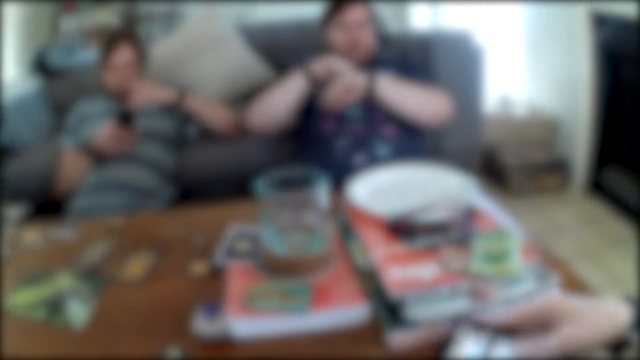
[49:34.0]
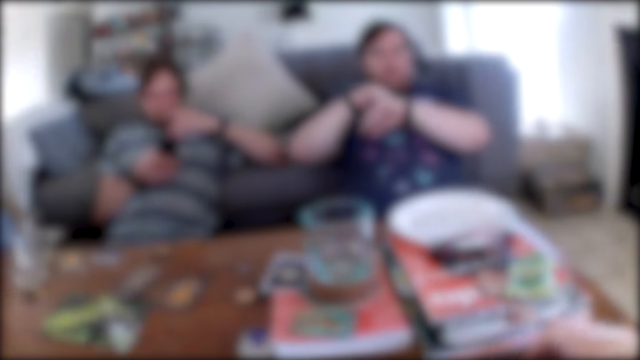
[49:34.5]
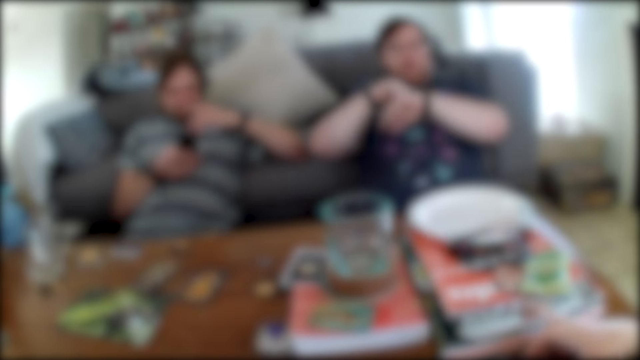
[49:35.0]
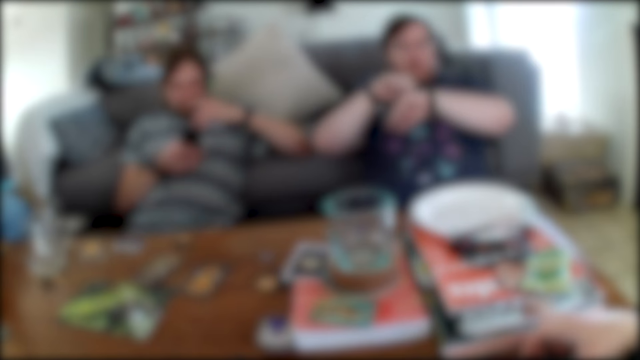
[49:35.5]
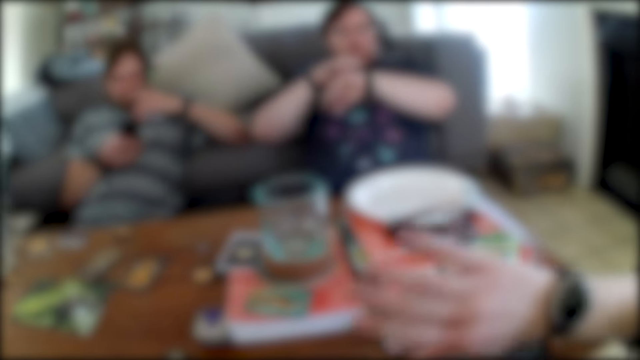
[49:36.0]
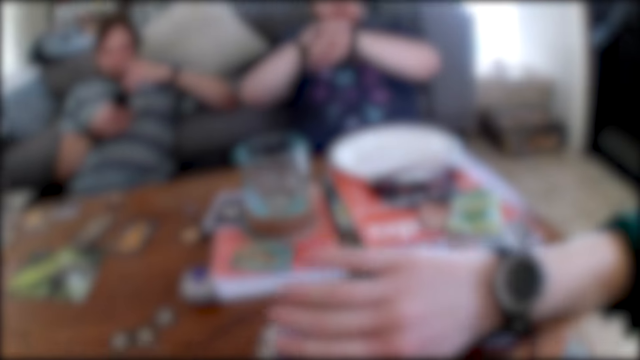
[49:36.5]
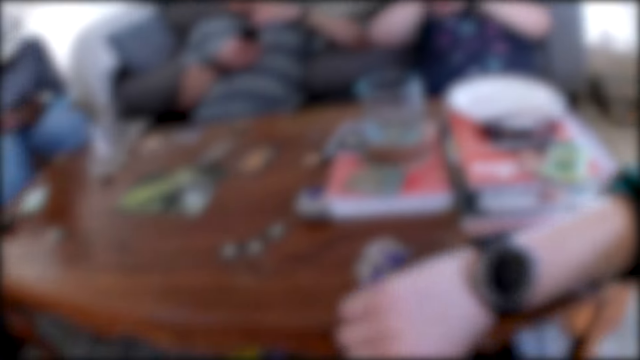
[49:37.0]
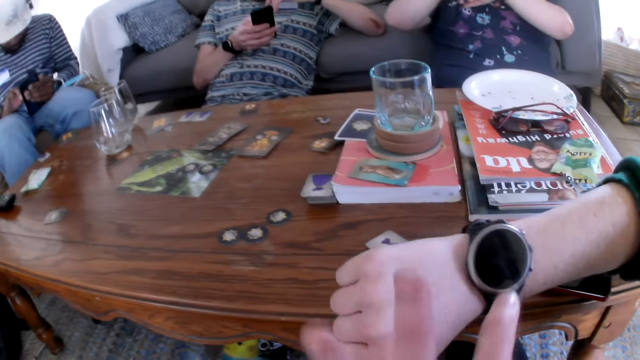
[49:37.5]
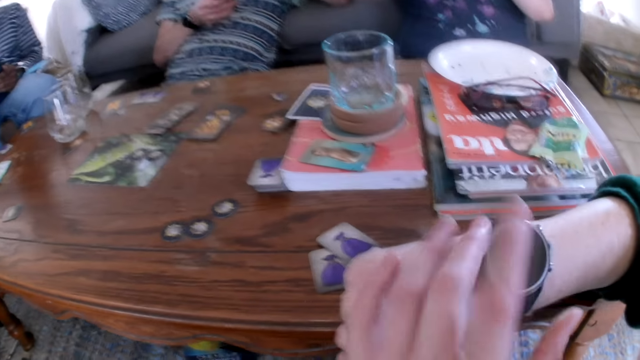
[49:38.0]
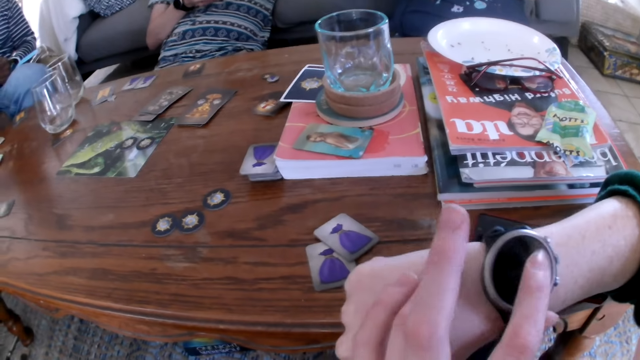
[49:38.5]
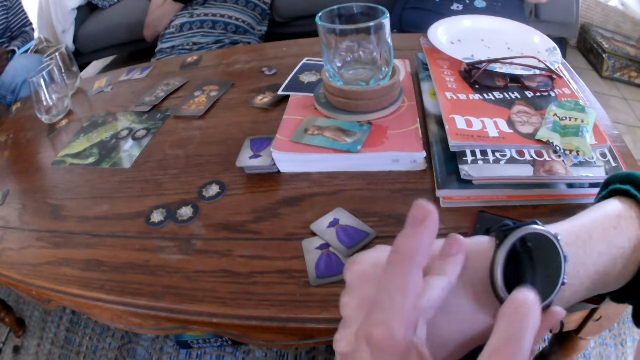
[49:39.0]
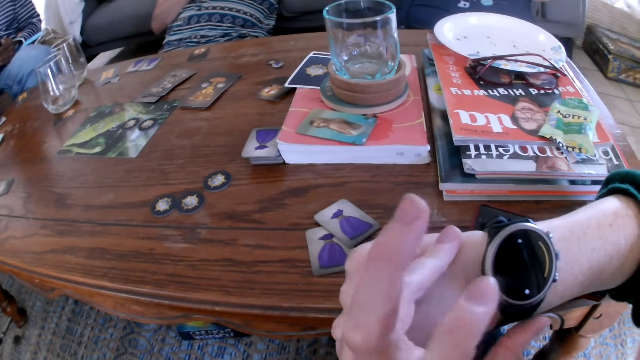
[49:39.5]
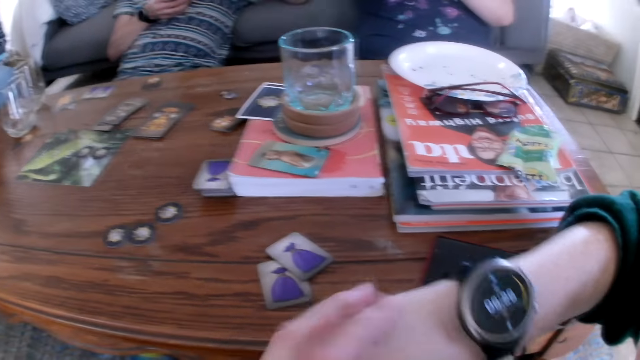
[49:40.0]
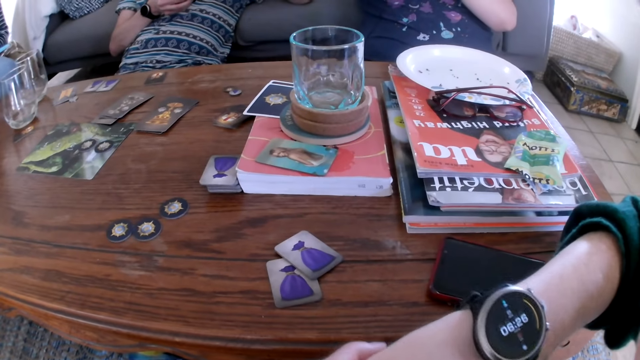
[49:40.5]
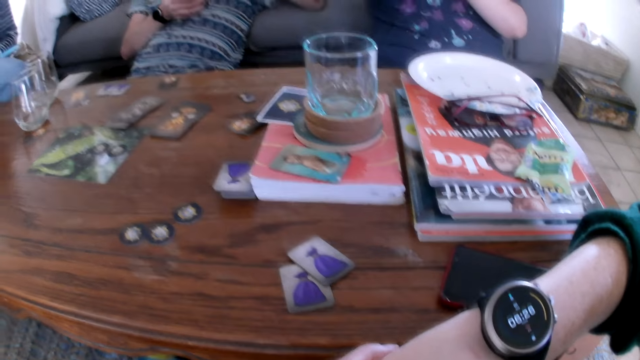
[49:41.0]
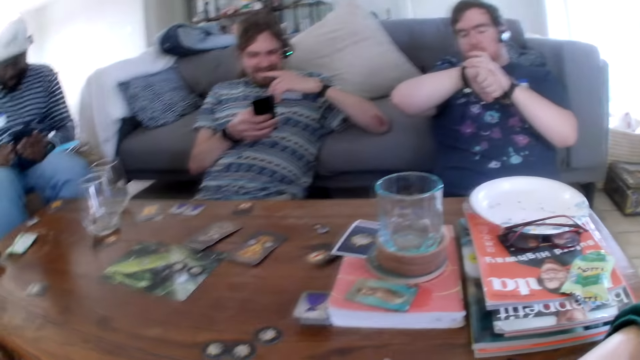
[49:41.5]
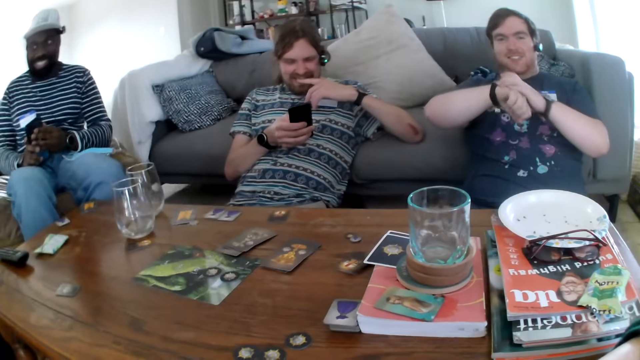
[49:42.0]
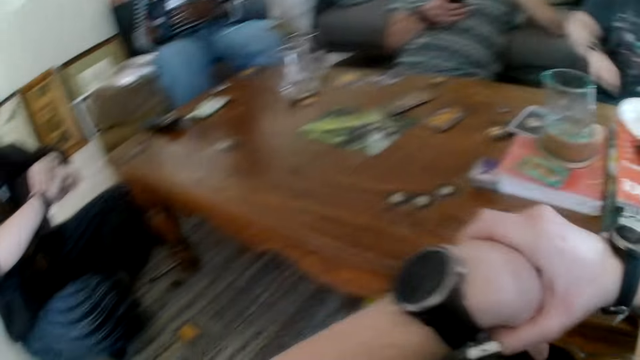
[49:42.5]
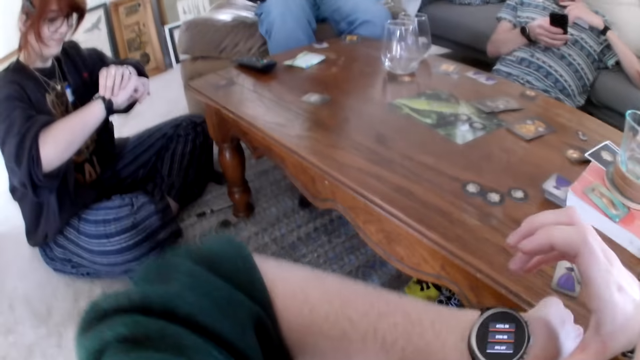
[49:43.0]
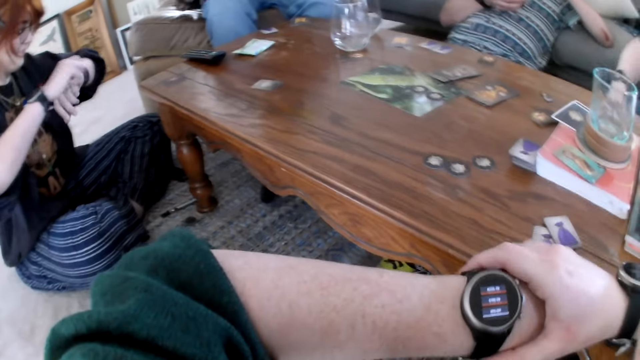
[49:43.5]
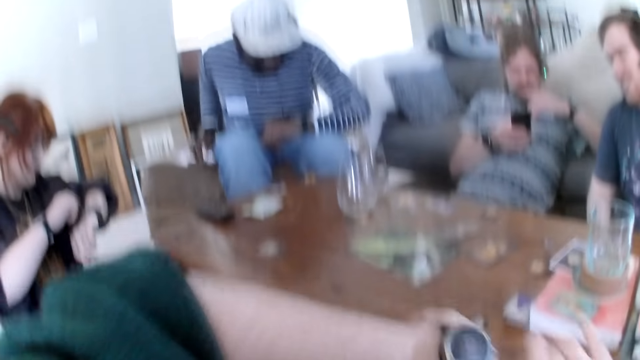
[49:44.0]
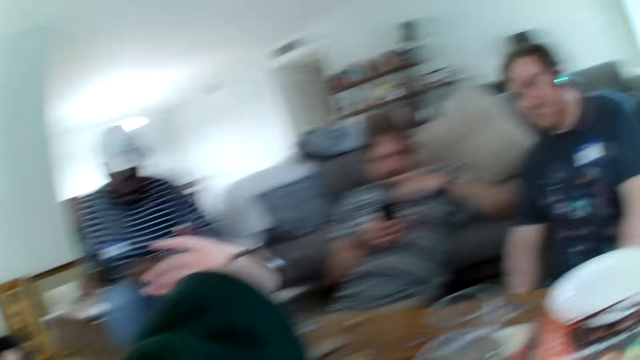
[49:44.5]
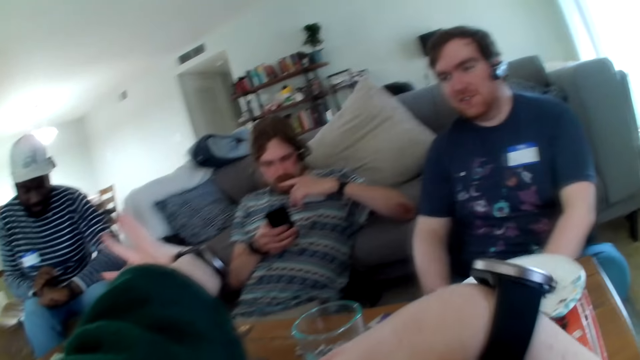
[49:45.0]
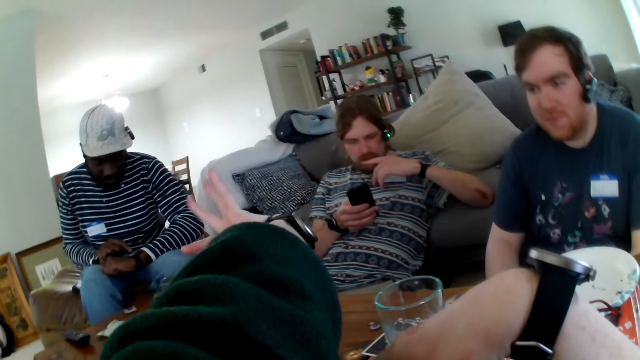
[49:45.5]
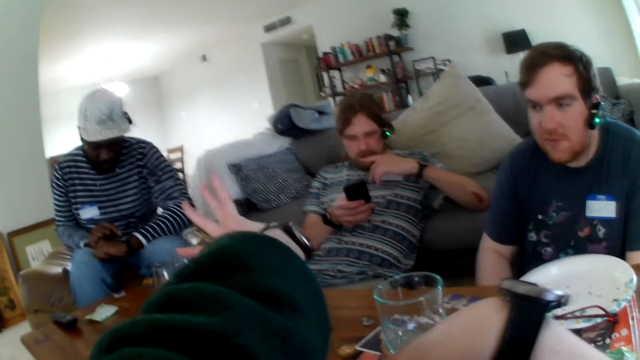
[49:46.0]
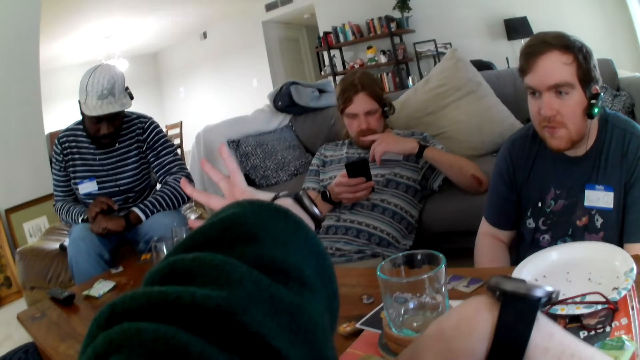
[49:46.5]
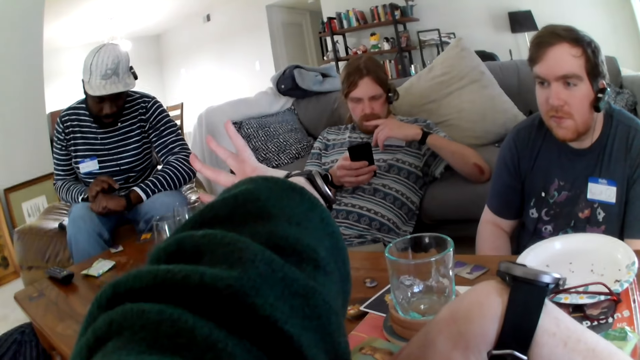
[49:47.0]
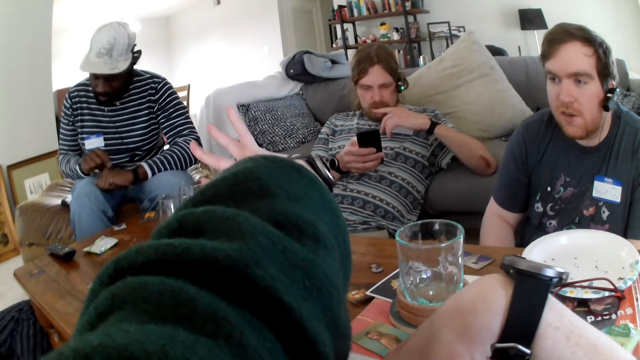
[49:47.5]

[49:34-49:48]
The camera wearer puts the phone on the table. They tap the watch. They raise their hand.

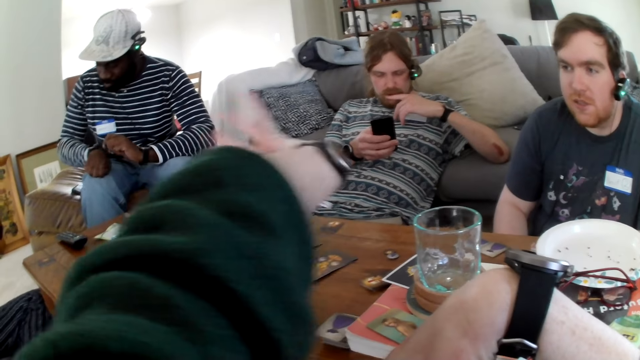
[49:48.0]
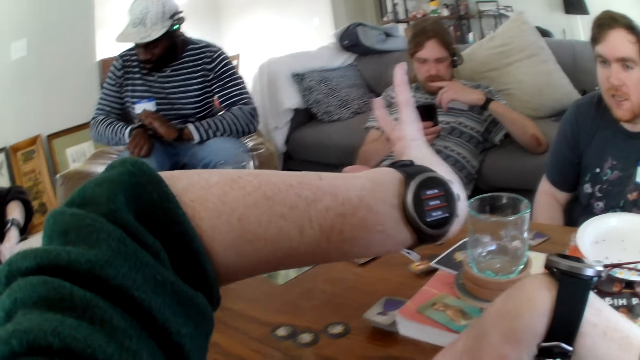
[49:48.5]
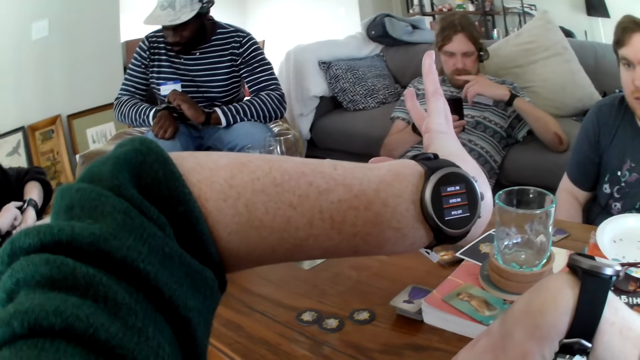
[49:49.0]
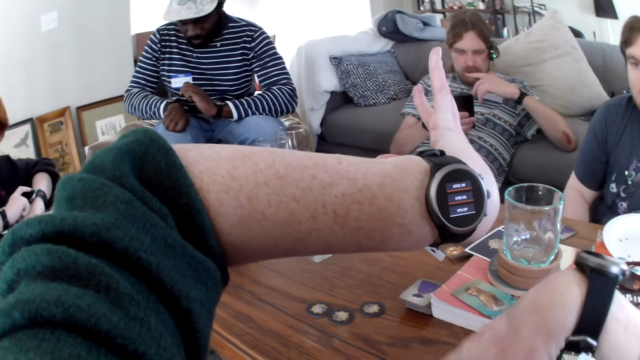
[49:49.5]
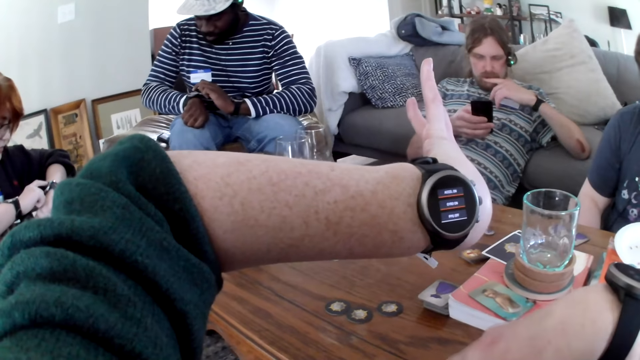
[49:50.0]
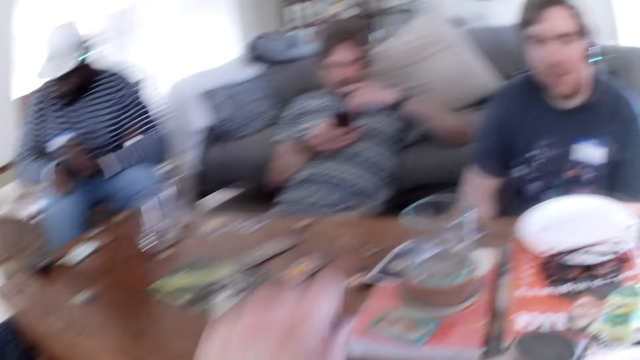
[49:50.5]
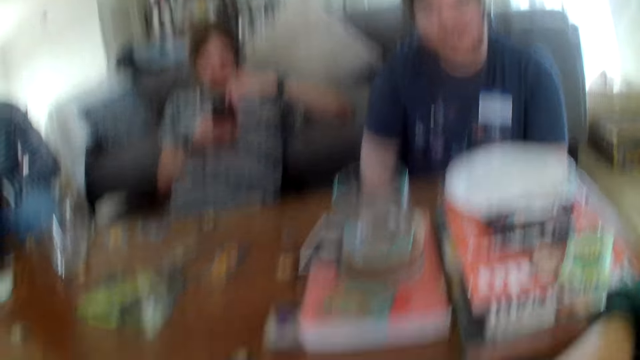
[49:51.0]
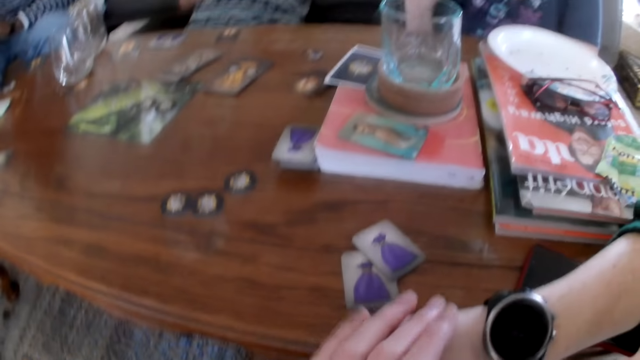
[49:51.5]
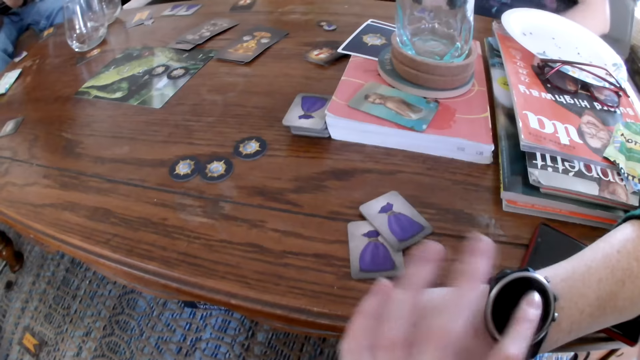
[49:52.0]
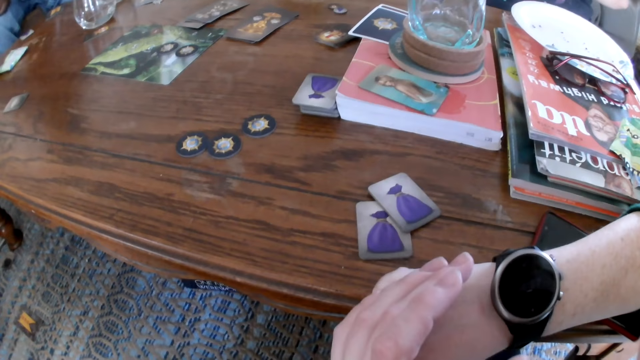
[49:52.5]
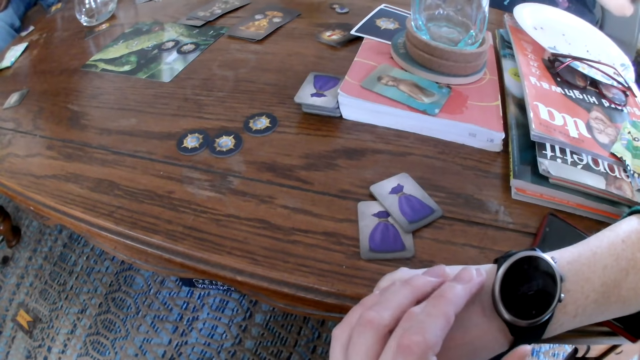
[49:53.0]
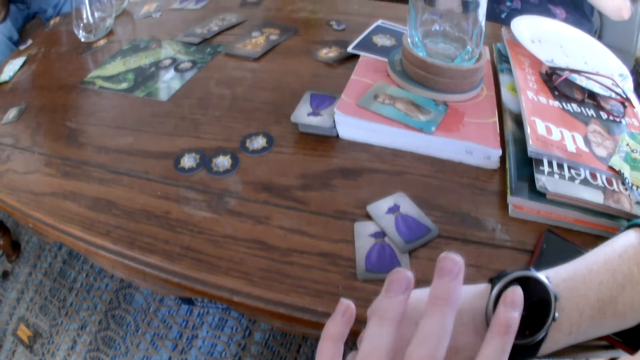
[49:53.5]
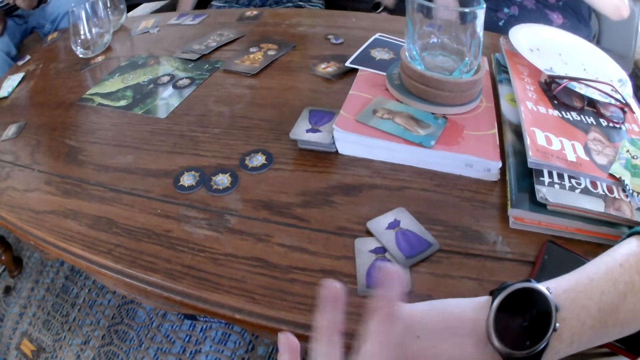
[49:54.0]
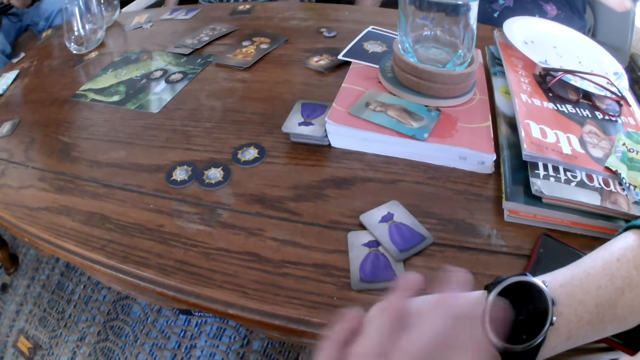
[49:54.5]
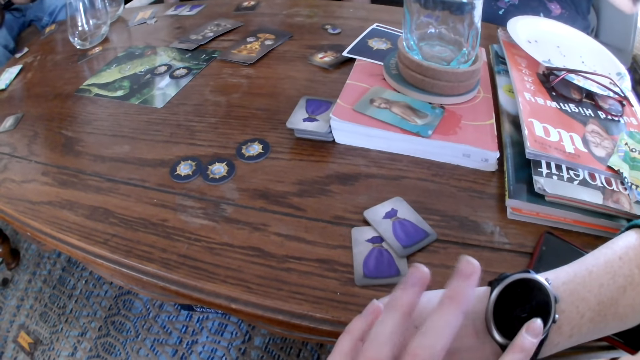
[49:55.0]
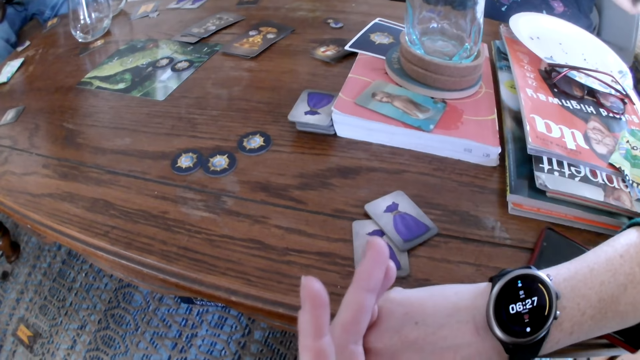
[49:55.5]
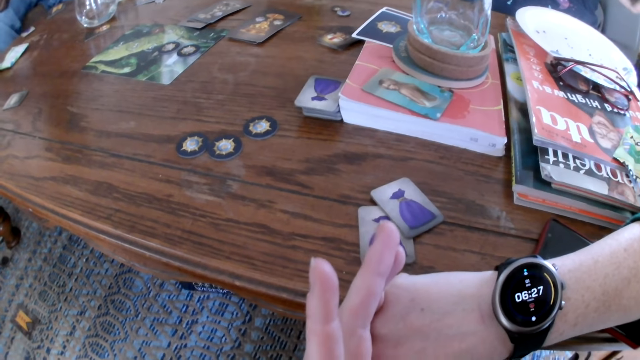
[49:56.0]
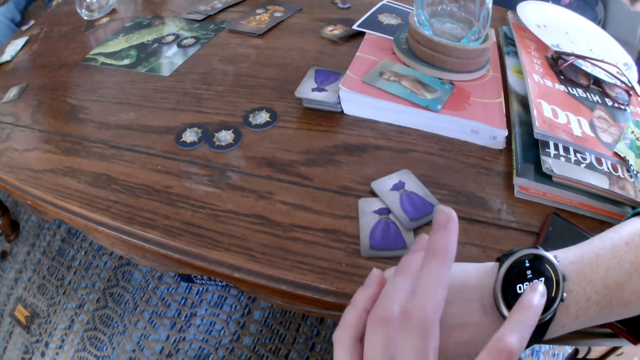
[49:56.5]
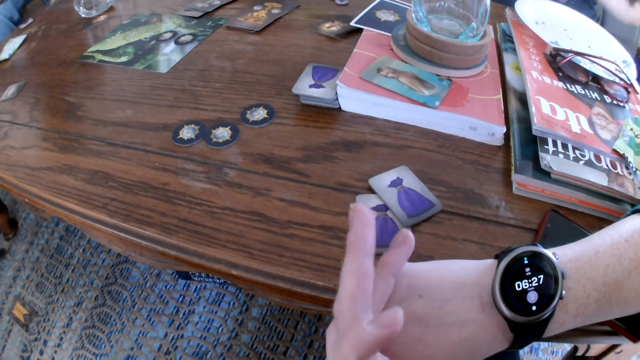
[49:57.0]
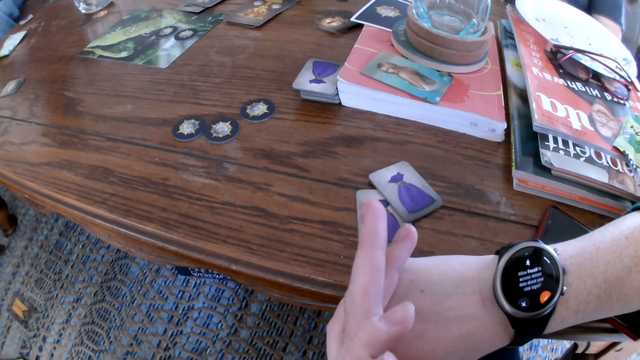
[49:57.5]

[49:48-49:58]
The camera wearer moves their hand. They tap the watch. They tap the watch again.
